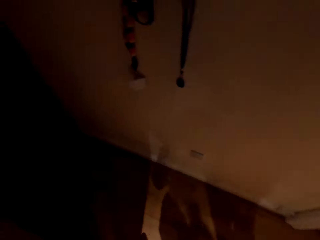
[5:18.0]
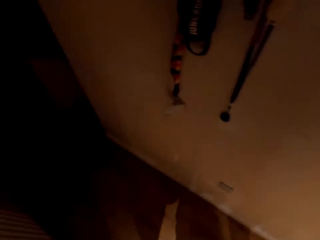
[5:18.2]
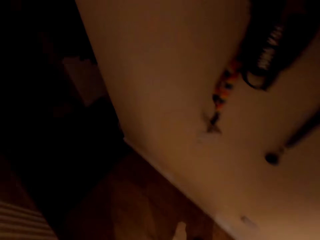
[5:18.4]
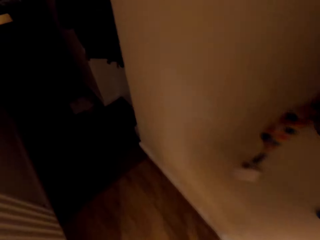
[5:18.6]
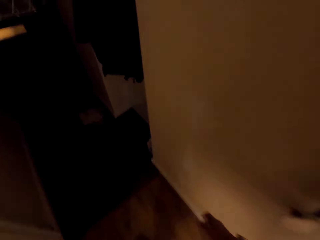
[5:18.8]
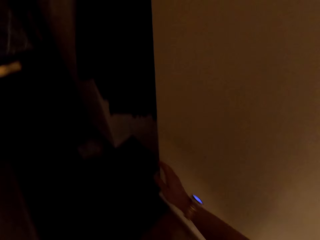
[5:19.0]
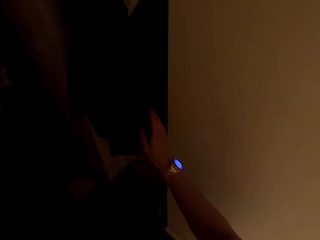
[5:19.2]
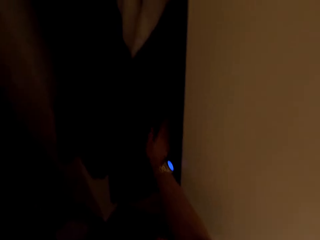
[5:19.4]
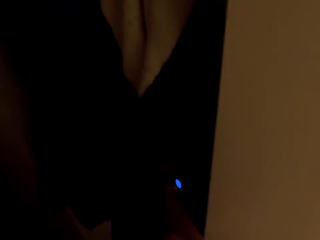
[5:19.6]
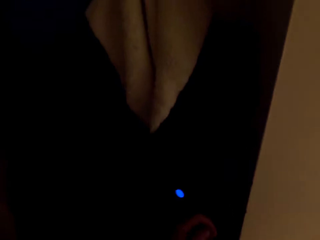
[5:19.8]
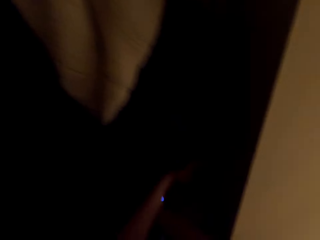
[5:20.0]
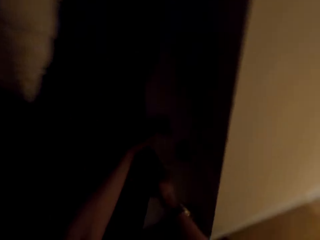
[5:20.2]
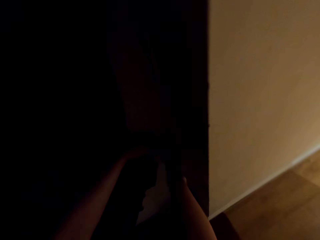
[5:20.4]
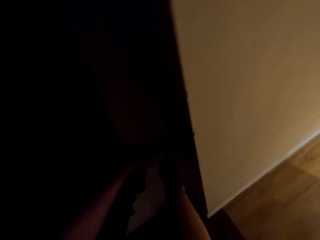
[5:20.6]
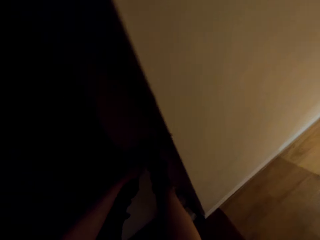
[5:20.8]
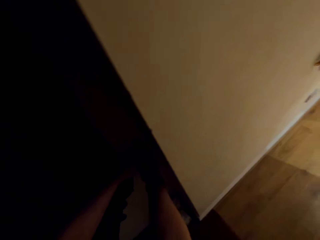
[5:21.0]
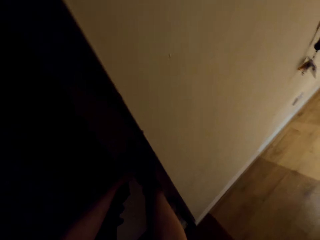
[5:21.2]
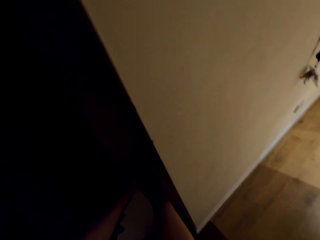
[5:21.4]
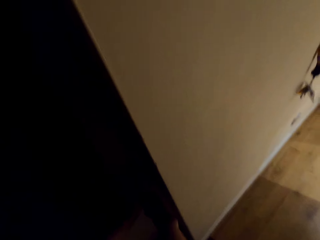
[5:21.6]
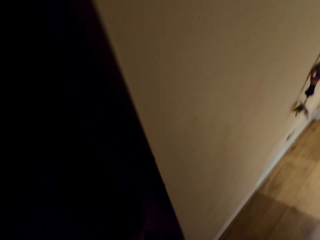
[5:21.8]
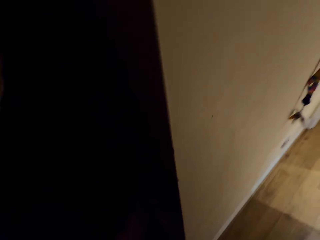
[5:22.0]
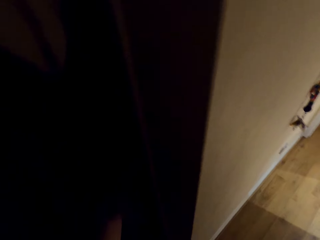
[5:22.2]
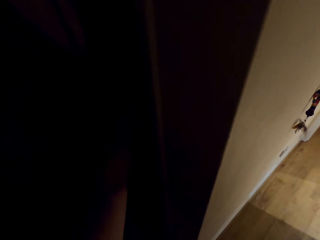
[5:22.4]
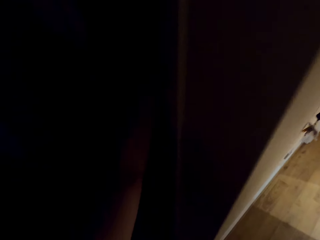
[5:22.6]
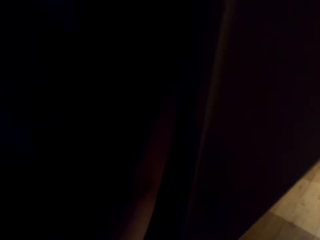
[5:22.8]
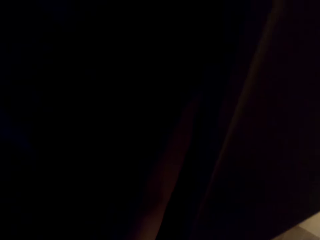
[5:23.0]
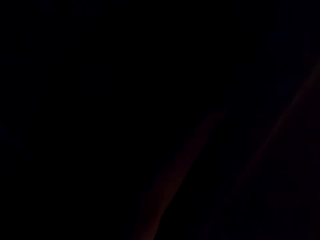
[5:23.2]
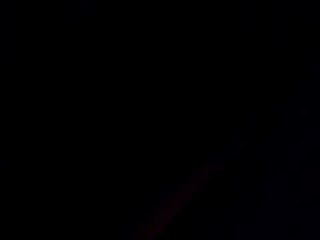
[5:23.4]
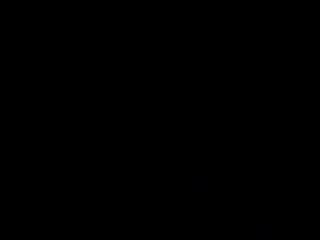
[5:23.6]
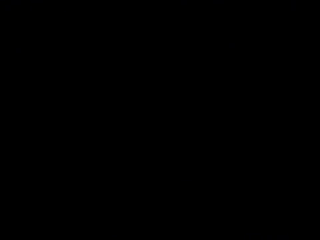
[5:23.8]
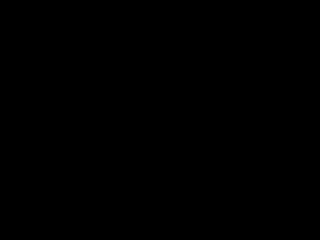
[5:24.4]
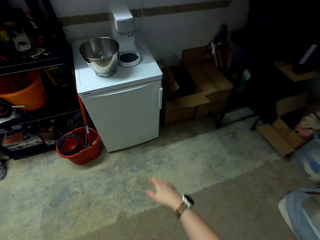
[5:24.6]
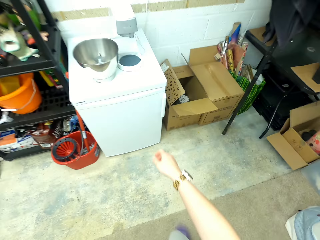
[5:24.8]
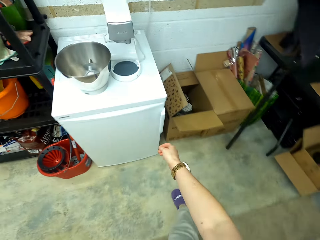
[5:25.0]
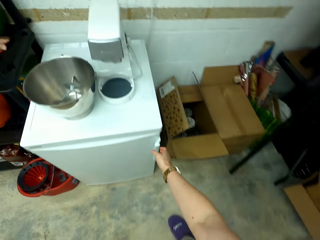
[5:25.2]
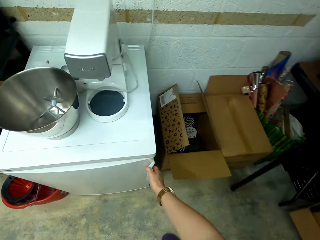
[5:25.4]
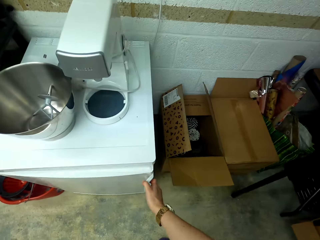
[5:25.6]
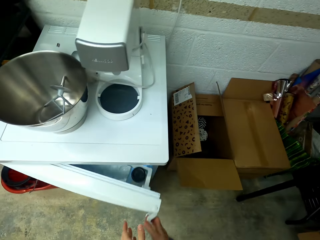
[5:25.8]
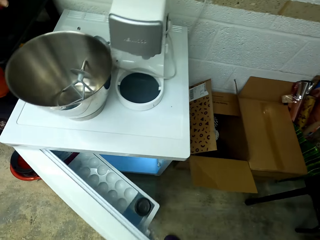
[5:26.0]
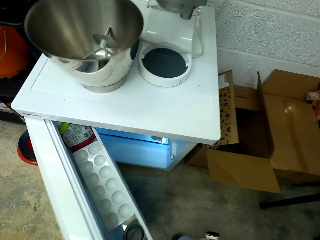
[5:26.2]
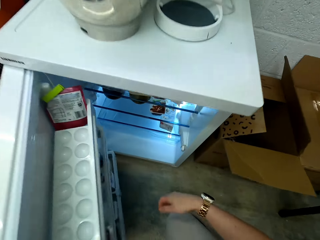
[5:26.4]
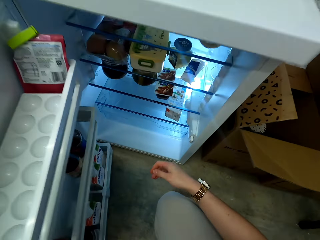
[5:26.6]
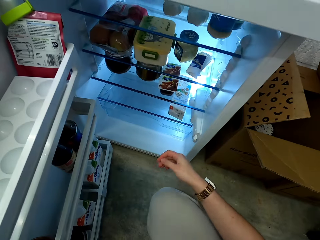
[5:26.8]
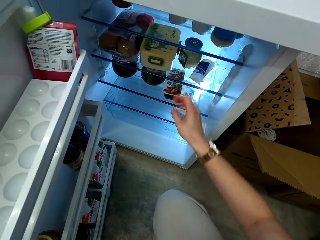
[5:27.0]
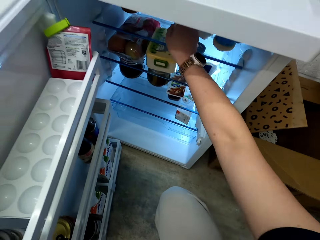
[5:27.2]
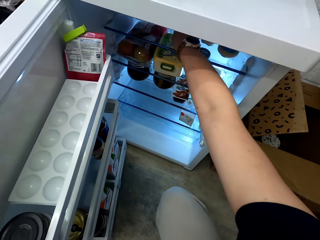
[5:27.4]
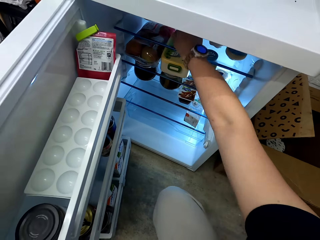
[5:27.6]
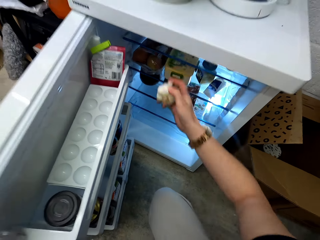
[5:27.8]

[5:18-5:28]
The camera wearer walks around the kitchen. They open a door with a hand. They search the wardrobe. They turn on the lights. They walk towards the freezer. They open the freezer with a hand.

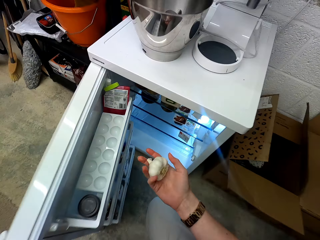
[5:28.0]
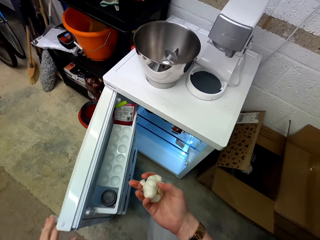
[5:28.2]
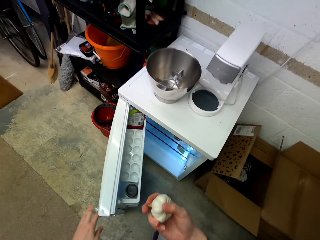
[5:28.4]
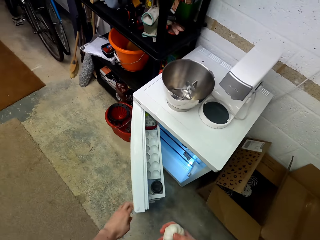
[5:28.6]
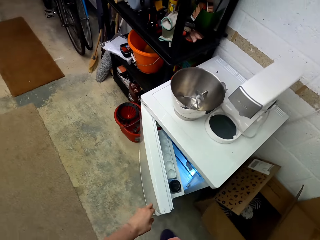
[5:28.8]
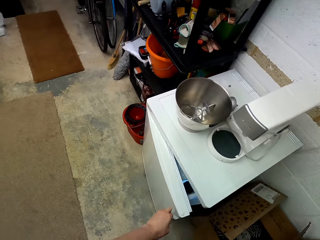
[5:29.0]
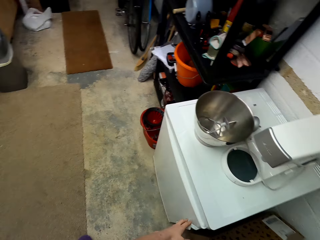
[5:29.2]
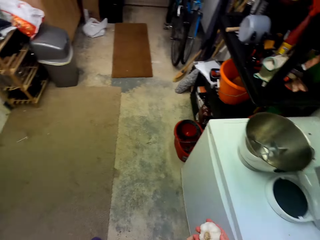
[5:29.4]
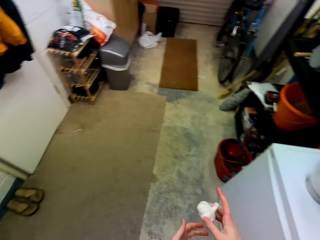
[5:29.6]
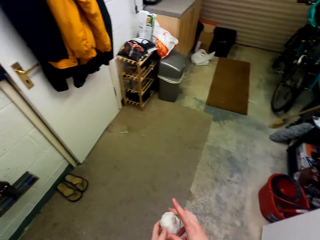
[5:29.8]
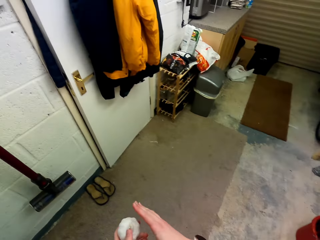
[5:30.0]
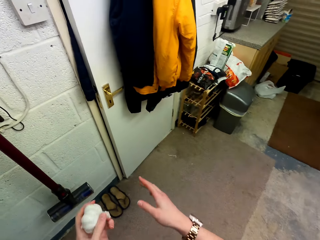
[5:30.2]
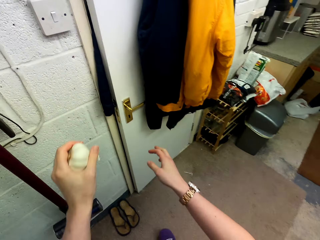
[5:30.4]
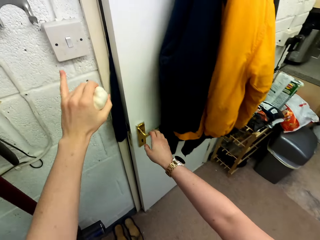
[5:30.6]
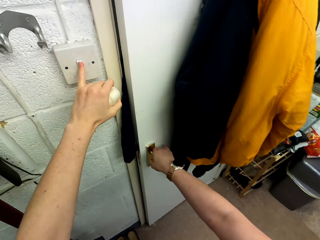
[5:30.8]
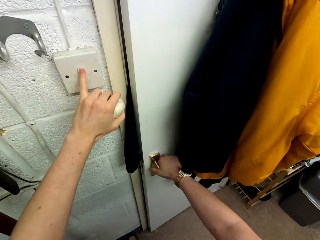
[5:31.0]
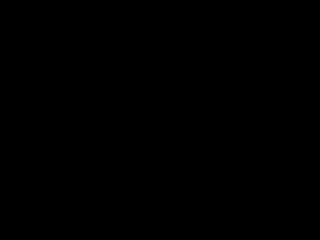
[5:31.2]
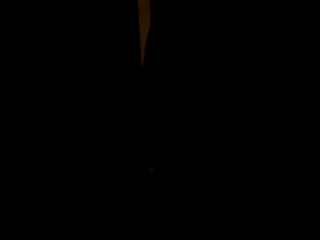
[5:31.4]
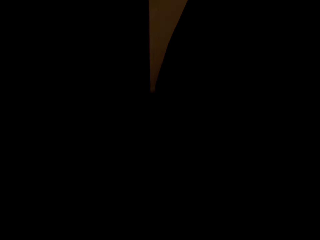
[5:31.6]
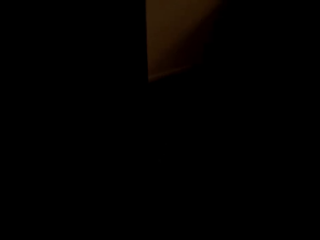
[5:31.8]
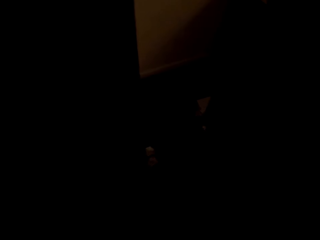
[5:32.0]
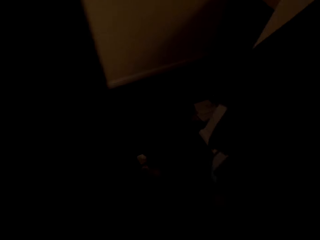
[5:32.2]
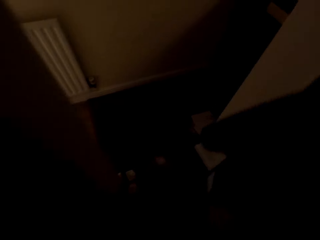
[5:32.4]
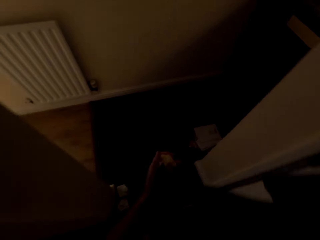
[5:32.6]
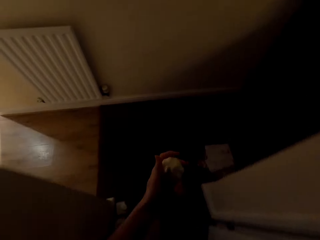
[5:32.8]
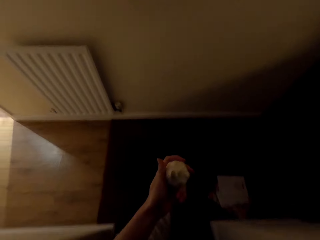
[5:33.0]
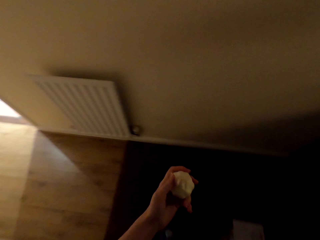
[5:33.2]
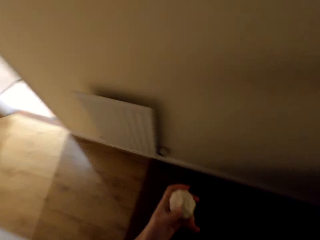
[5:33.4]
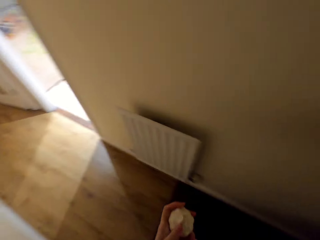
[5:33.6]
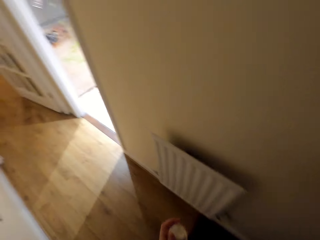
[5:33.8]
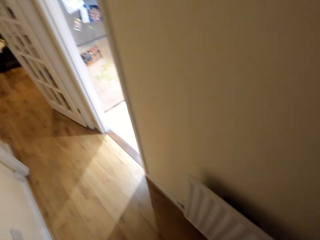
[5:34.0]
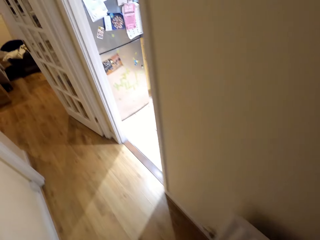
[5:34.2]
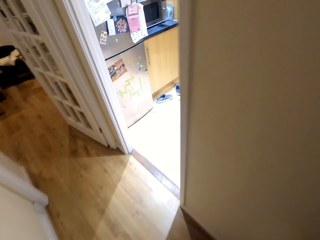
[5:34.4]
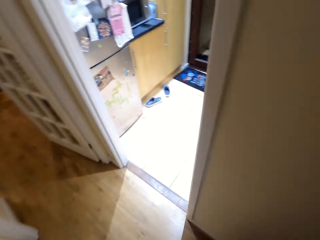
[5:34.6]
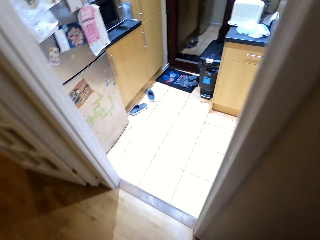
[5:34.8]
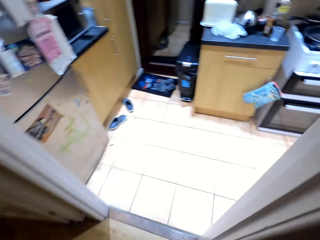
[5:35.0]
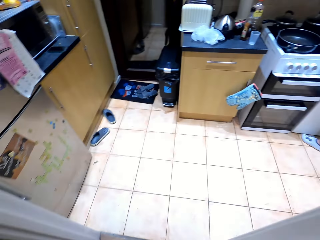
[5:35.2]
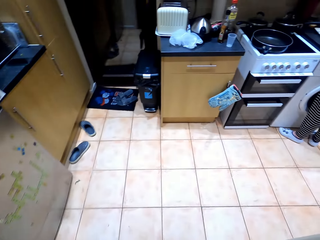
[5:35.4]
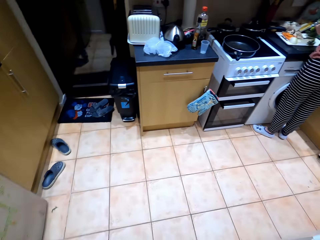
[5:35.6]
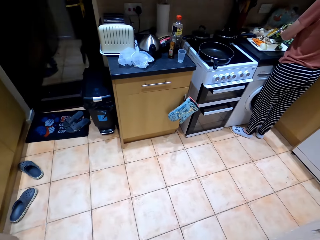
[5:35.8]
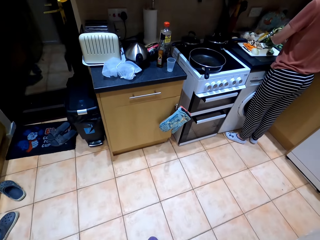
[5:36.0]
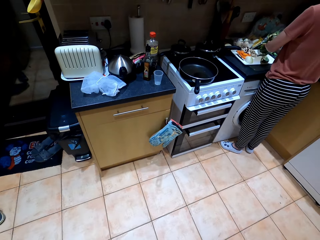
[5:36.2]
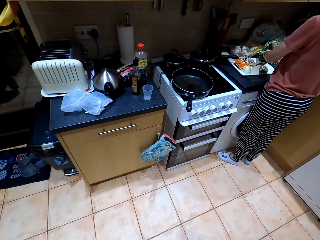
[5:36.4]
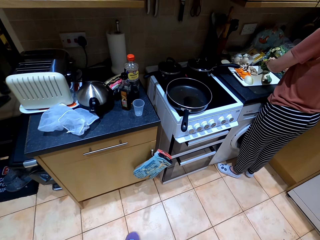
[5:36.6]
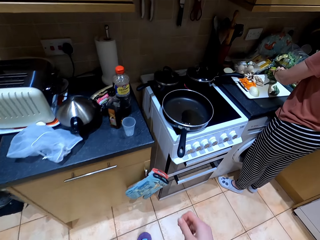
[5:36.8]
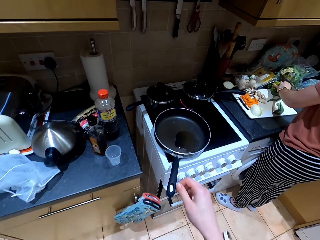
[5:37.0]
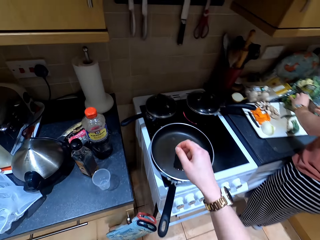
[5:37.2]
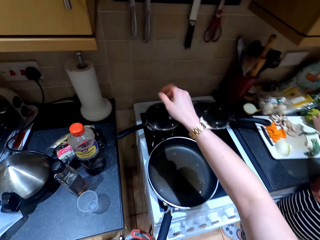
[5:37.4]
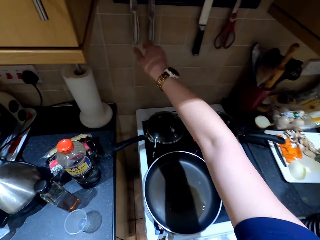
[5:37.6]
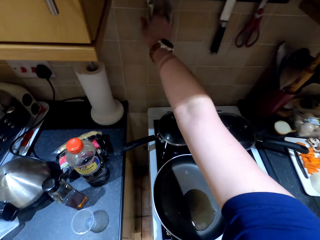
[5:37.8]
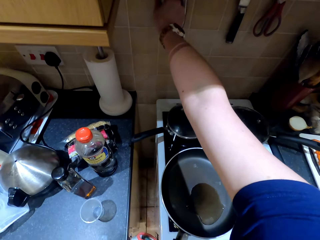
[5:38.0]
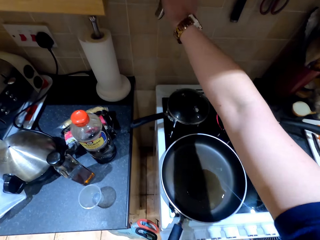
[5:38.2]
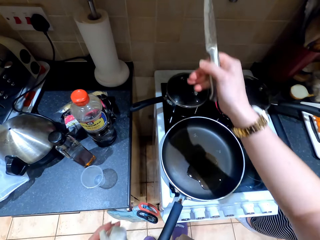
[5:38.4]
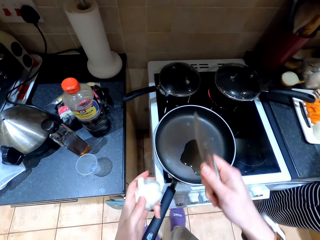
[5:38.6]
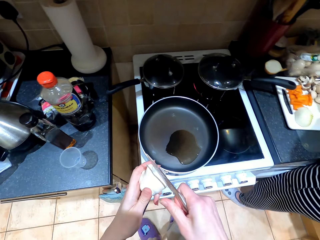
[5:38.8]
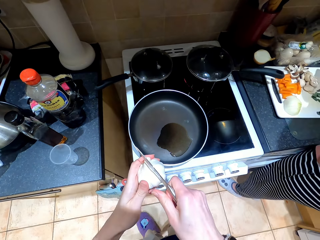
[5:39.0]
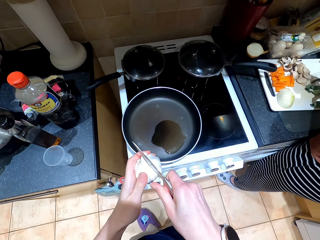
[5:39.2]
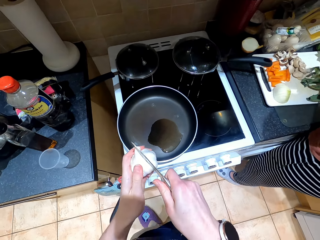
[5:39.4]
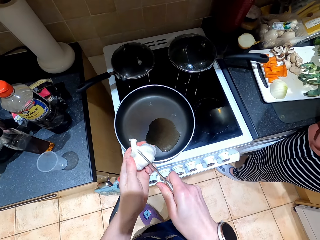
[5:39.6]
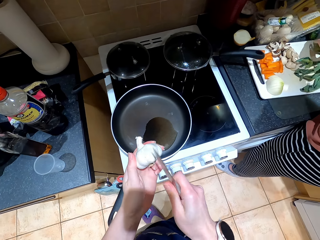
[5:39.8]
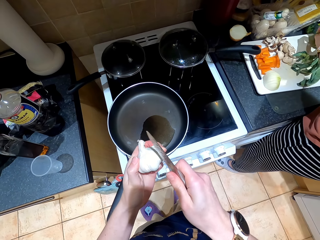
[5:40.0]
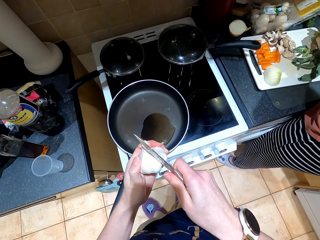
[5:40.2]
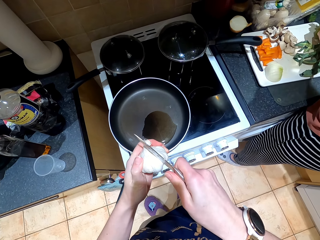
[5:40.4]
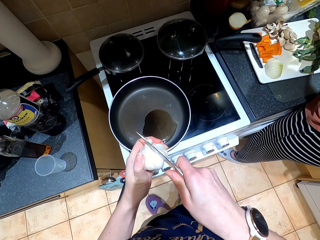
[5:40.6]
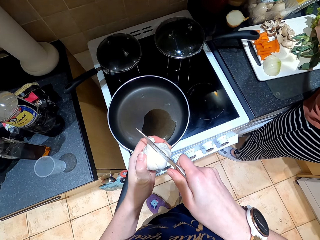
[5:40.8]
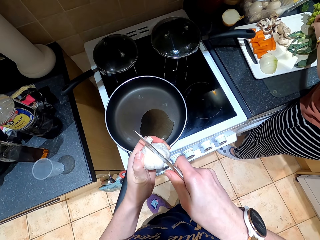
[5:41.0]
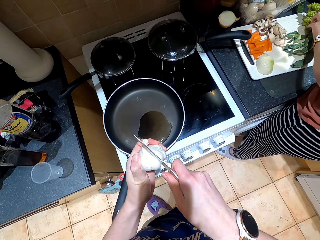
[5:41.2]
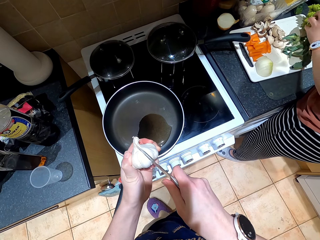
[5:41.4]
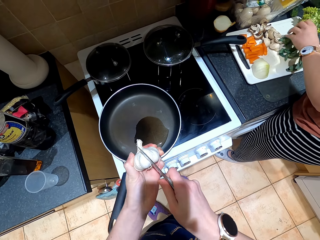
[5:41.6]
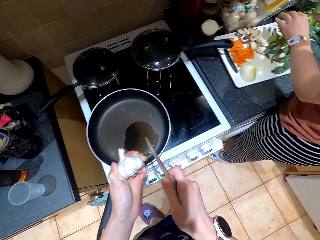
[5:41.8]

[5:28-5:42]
The camera wearer picks garlic from the freezer. They close the freezer. They walk around the storage room. They place the garlic on the other hand. They switch off the lights. They open the door with a hand. They walk around the kitchen. They pick the knife from the hook. They slice the garlic with the knife. A person cuts something with a knife.
